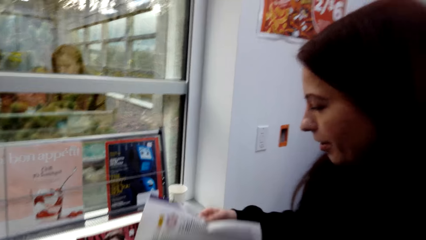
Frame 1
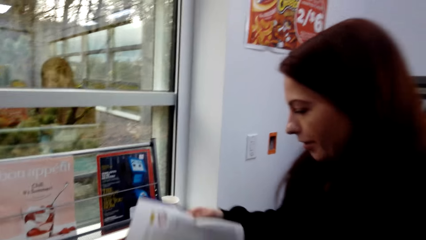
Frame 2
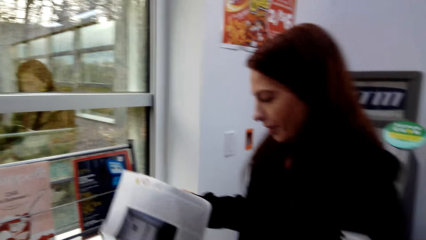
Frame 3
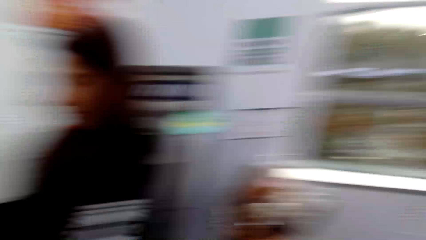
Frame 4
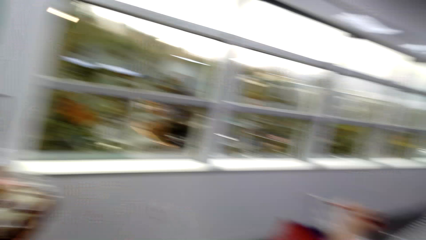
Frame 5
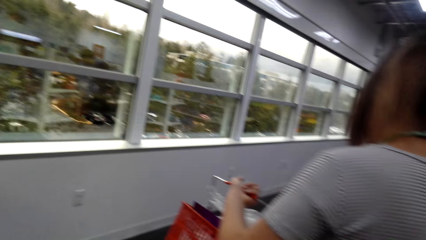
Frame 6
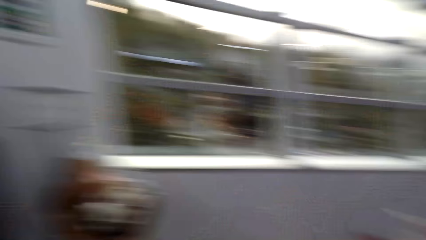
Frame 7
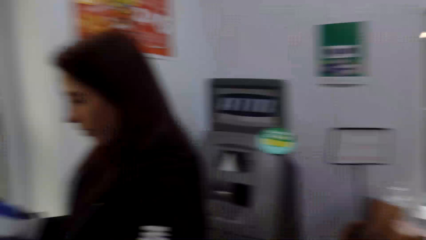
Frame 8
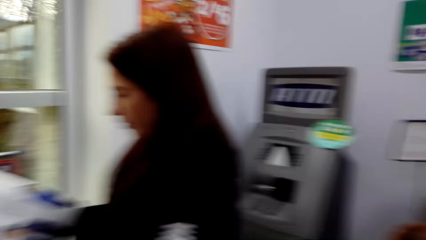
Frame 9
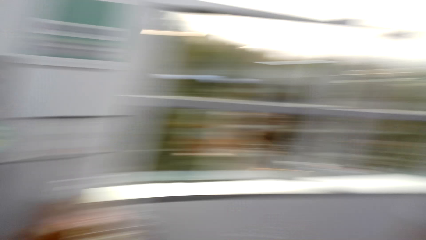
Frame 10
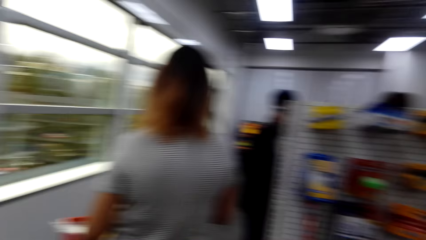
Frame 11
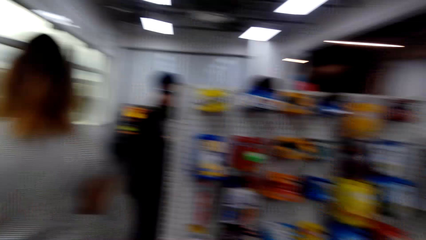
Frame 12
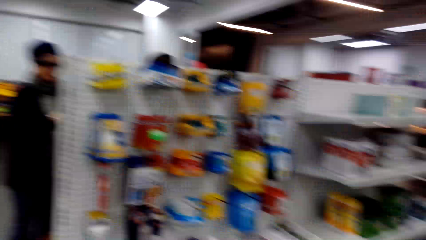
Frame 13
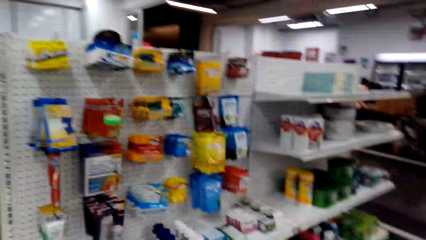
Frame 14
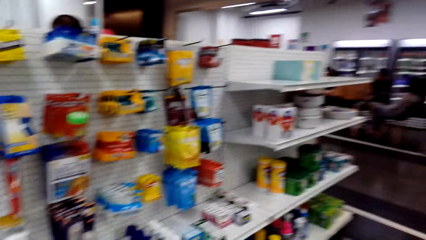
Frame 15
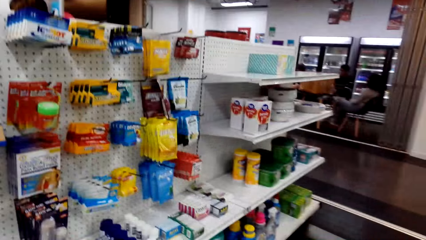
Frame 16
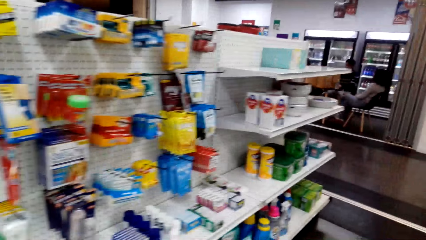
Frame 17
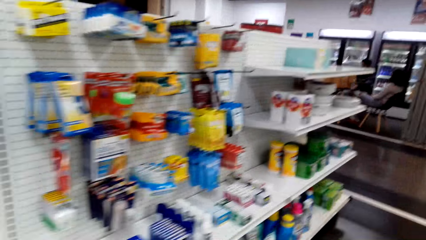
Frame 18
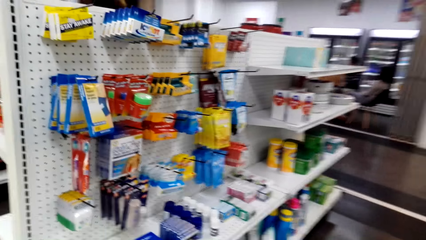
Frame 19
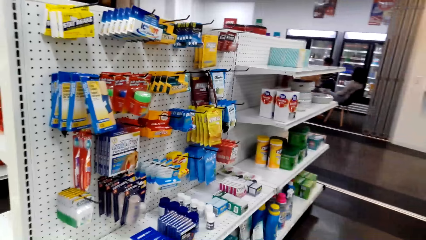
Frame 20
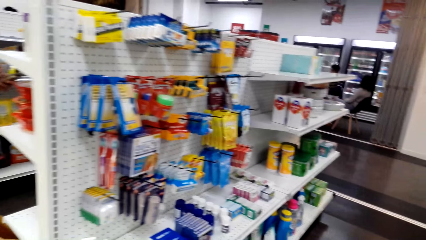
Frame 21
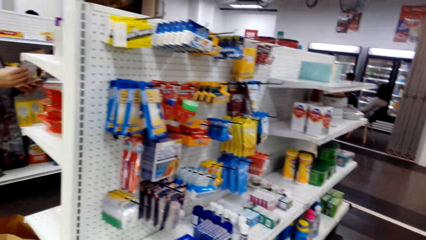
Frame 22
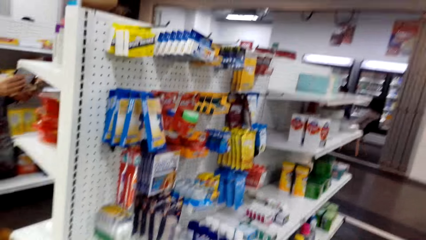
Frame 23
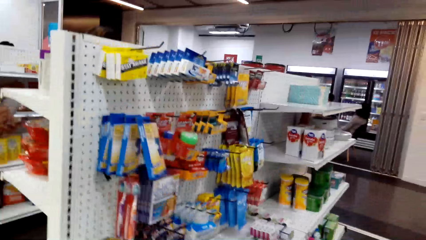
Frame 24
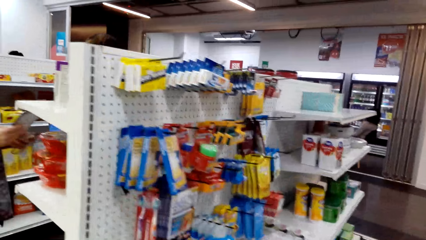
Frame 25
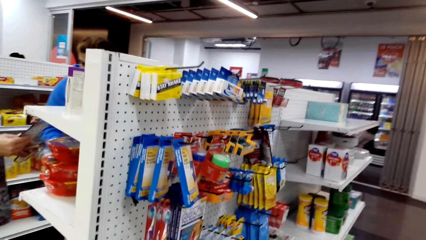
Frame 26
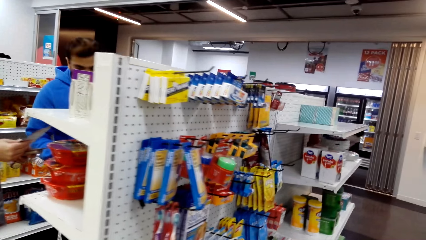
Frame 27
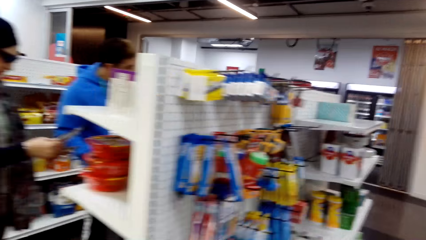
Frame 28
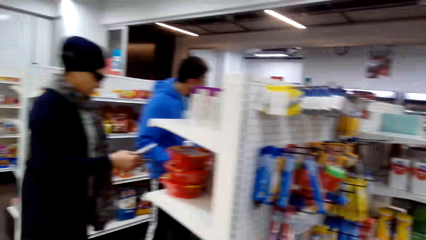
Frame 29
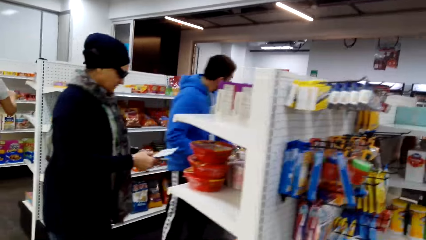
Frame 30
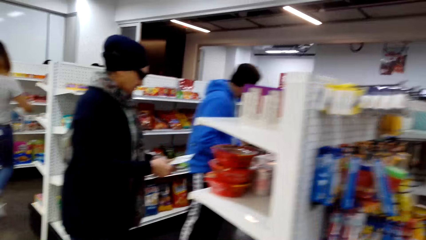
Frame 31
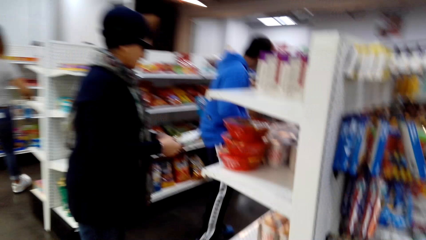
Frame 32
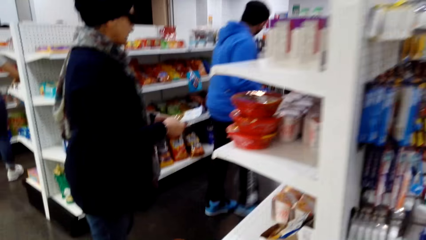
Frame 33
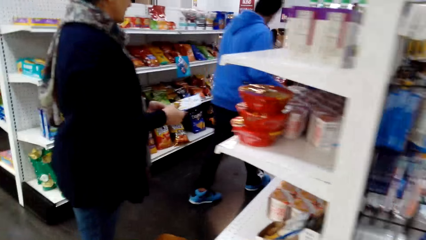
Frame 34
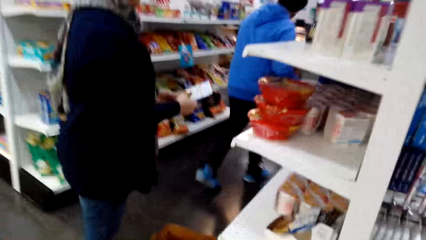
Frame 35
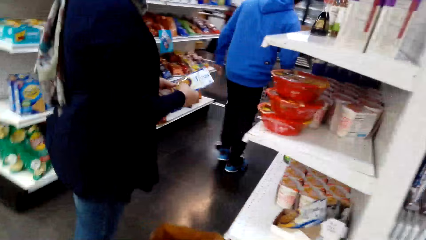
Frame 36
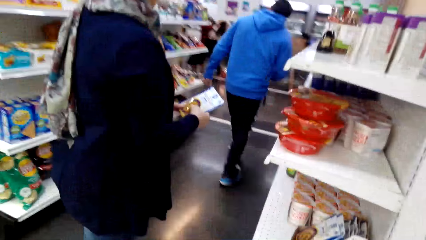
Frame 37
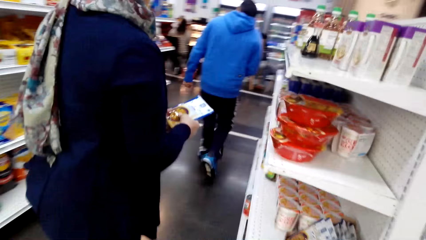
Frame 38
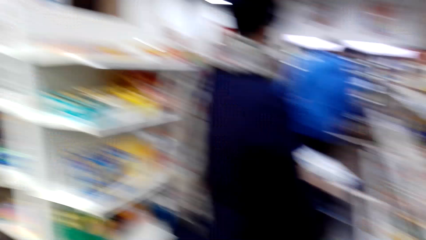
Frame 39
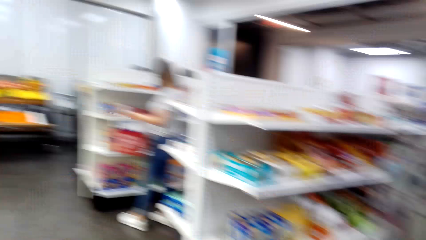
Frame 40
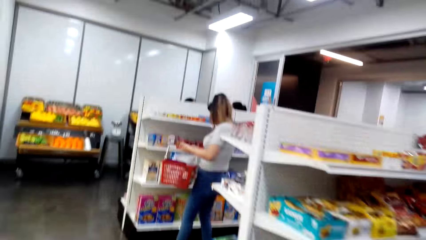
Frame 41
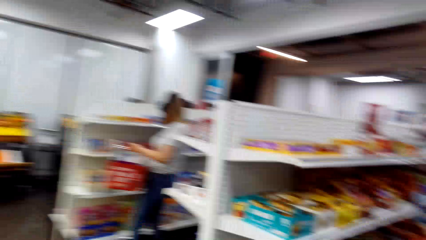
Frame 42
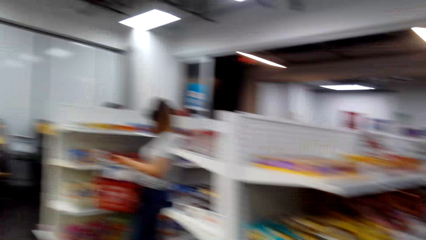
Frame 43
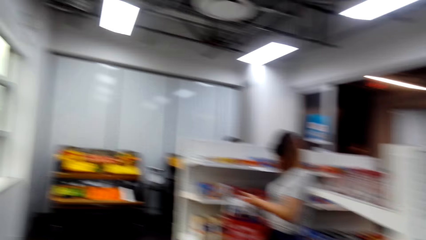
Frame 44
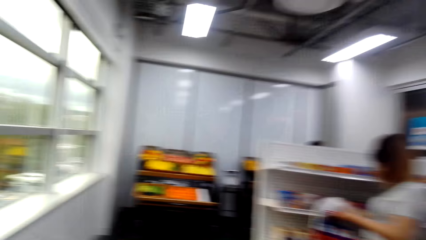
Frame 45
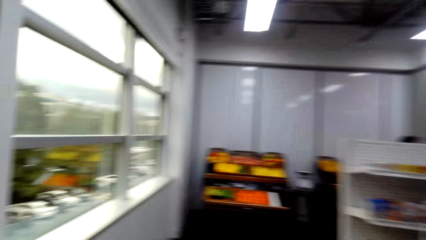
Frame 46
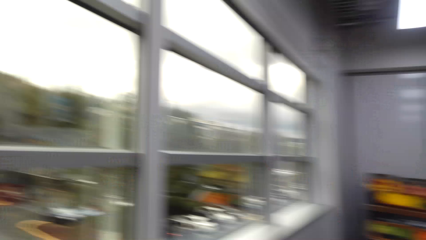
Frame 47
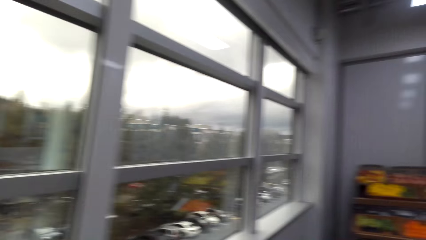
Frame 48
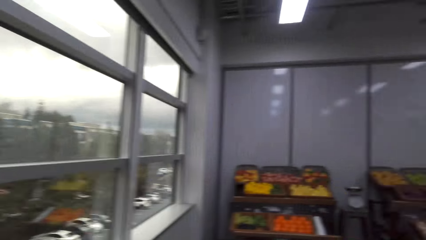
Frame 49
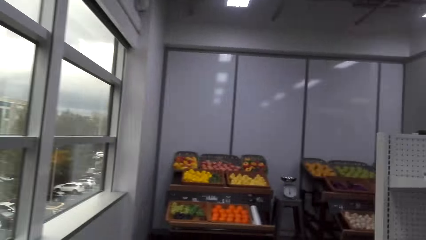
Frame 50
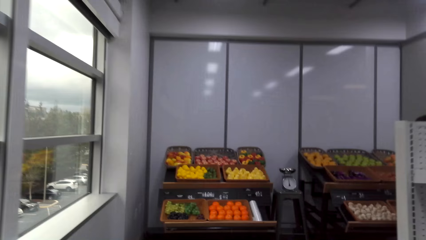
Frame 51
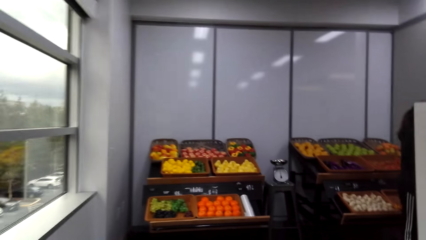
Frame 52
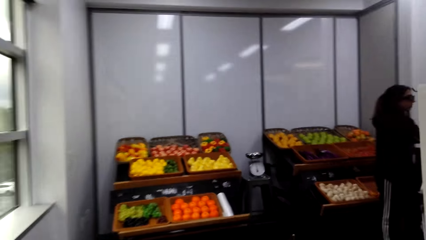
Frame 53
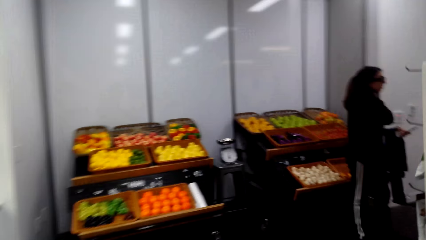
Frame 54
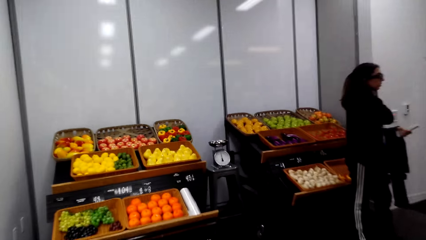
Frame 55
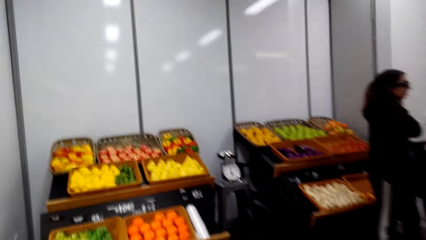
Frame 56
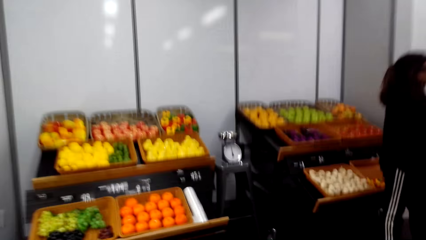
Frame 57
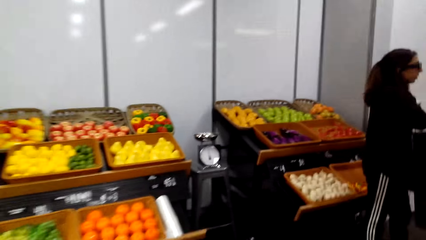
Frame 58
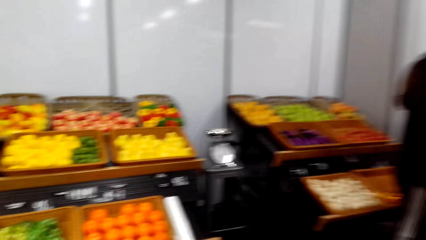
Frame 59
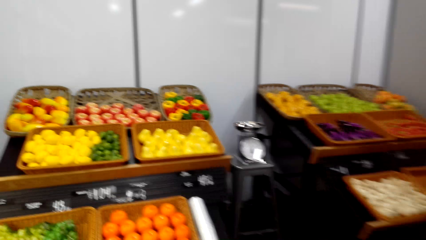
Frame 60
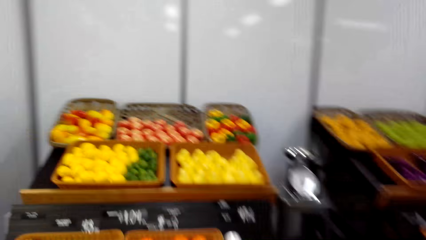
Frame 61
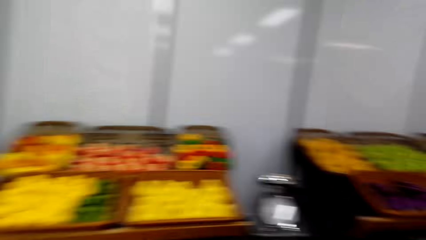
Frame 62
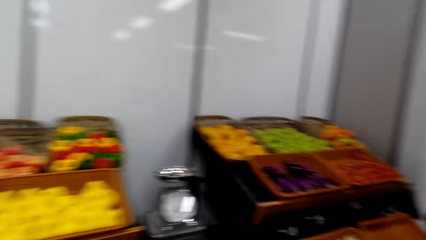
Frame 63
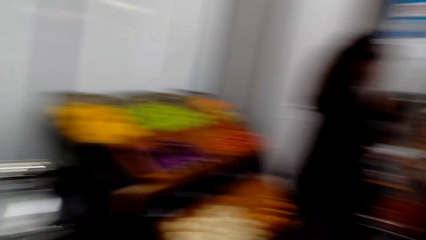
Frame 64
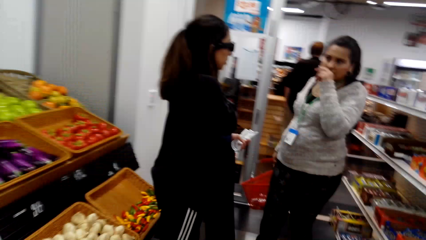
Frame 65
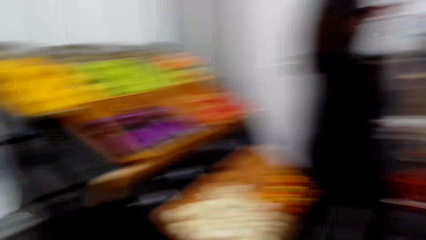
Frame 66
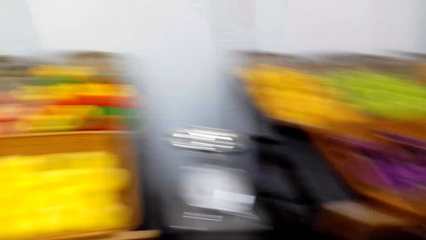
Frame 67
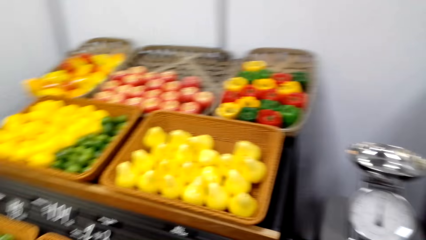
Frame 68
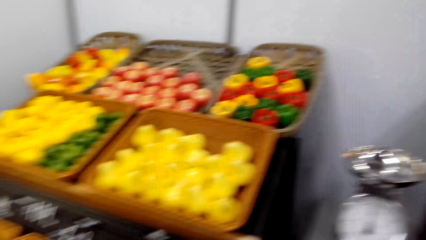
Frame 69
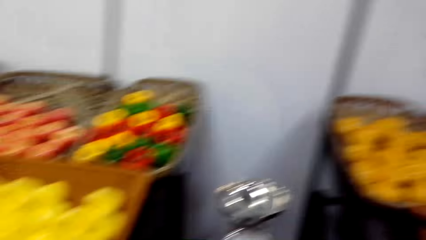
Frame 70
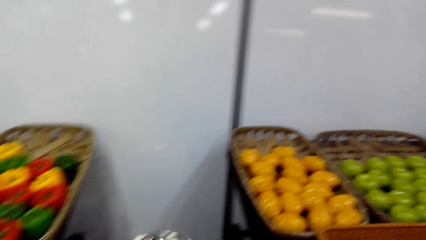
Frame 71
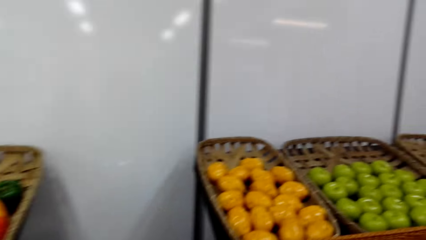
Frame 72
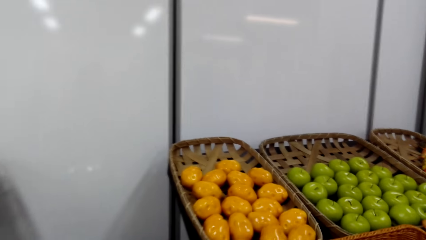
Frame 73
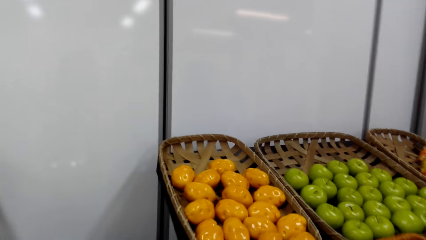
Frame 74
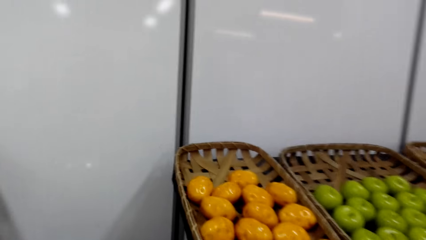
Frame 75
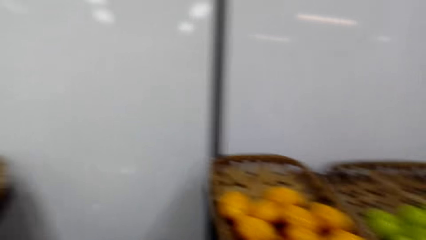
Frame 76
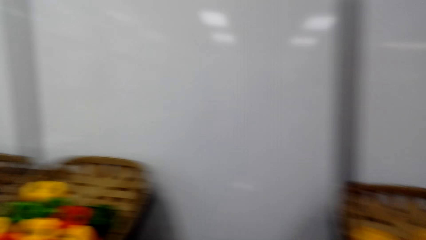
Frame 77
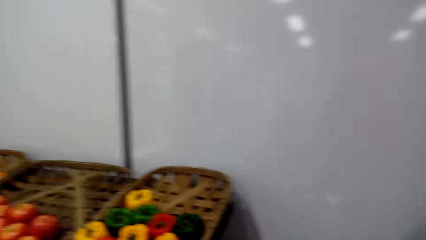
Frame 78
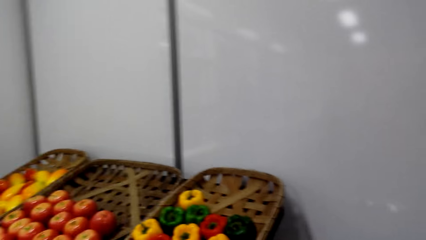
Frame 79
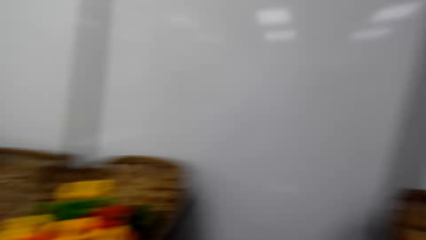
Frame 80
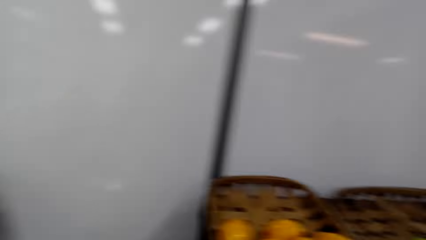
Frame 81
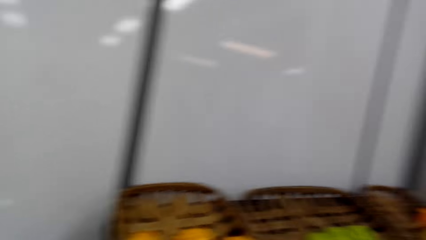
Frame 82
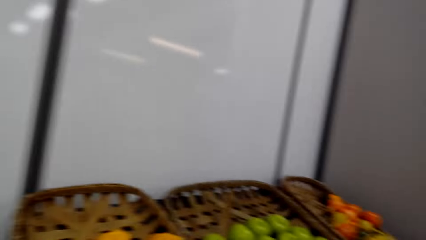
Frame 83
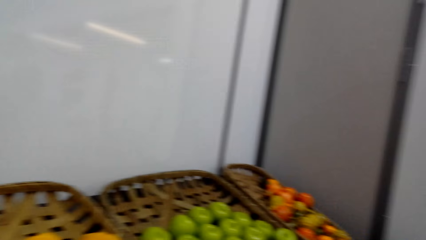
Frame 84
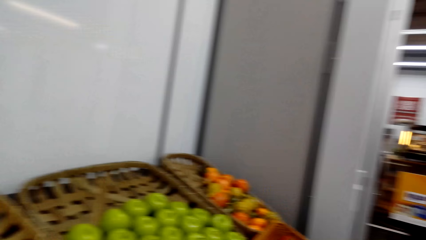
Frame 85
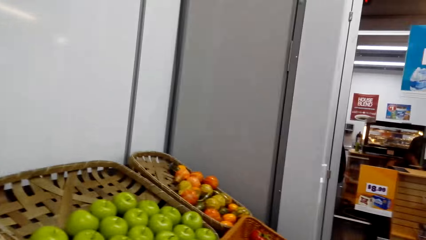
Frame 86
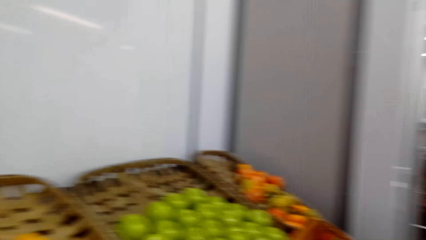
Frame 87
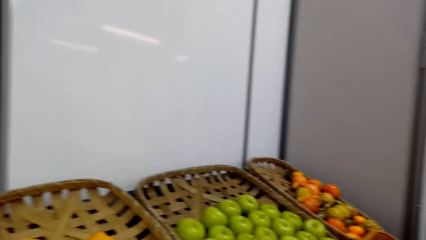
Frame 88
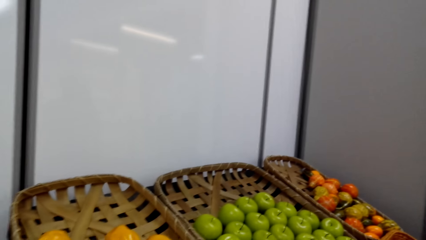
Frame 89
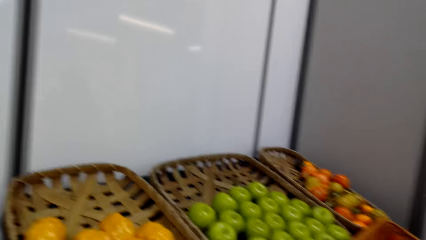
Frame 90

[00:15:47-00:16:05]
The camera wearer walks in the supermarket. They look at the grocery products.
